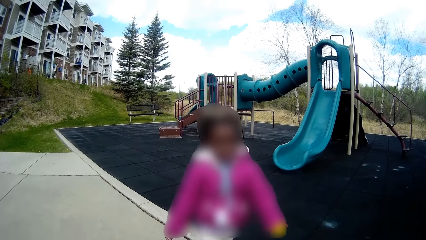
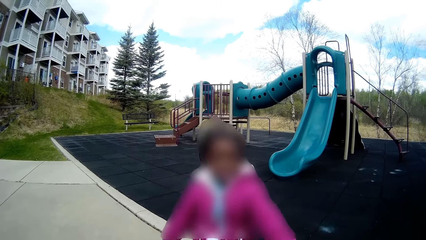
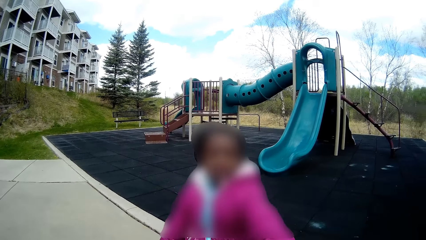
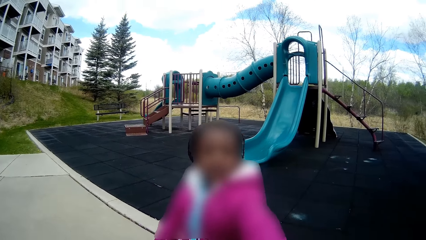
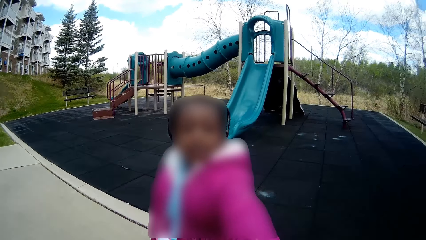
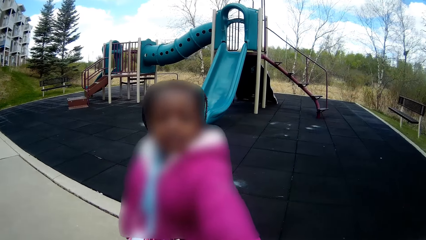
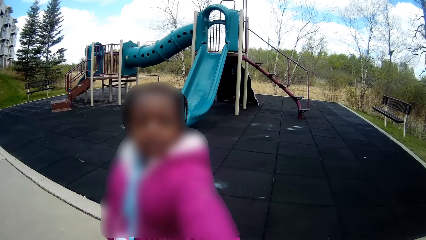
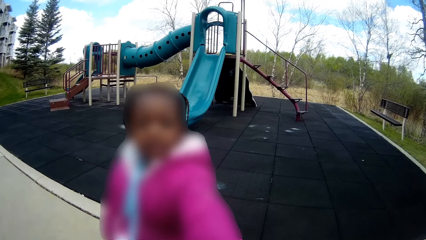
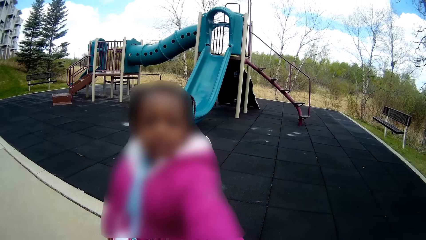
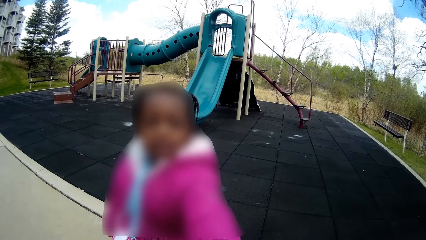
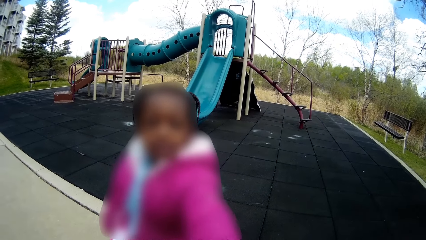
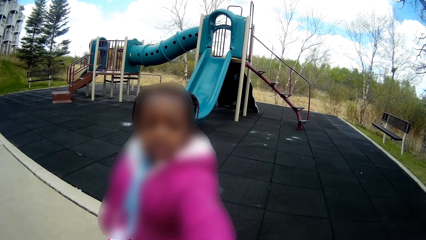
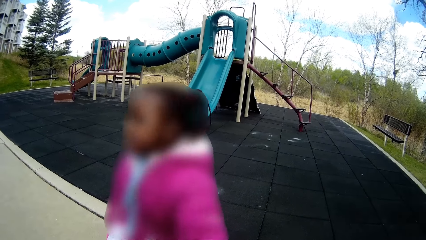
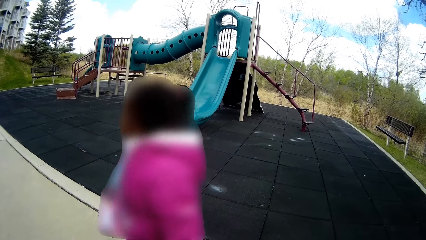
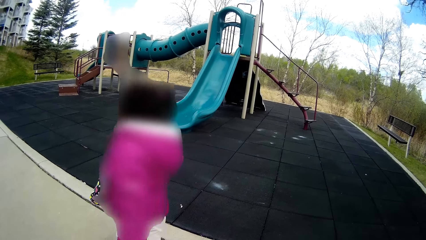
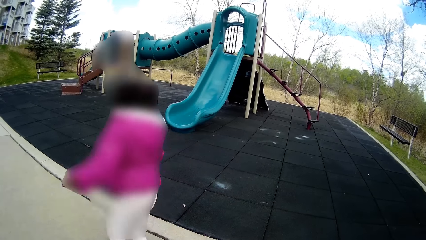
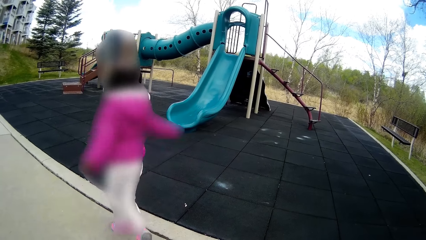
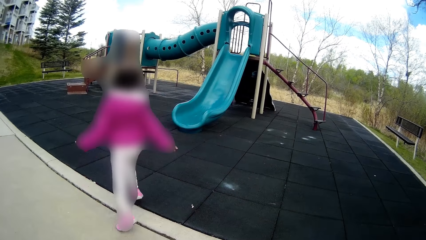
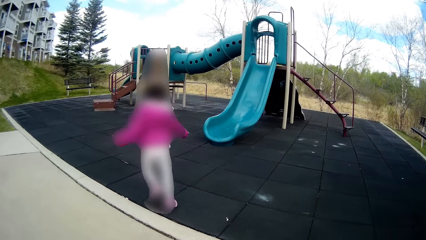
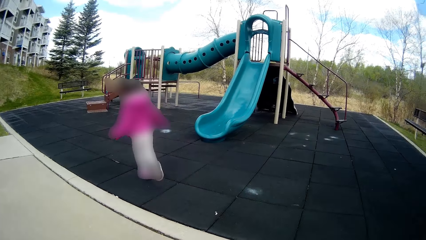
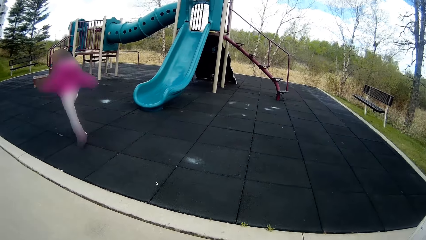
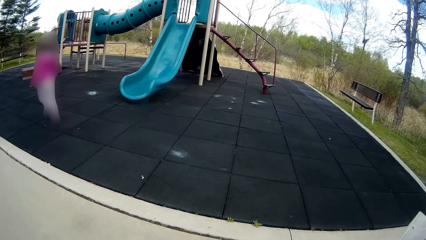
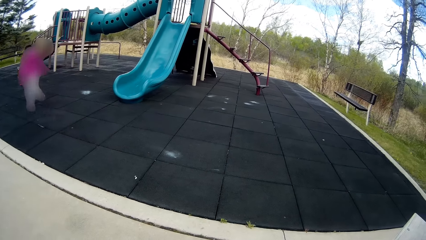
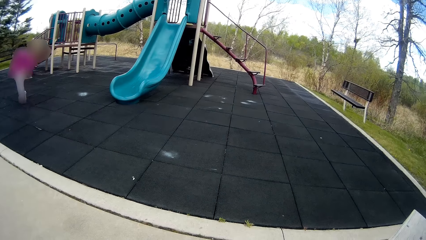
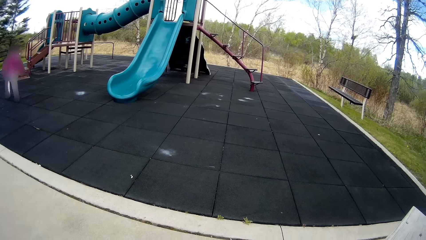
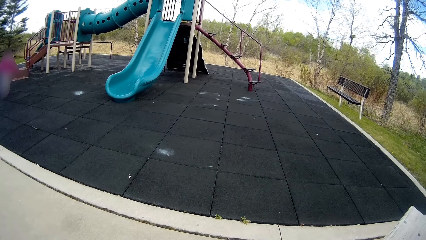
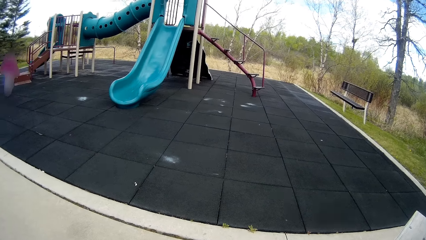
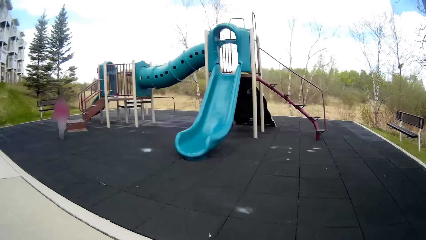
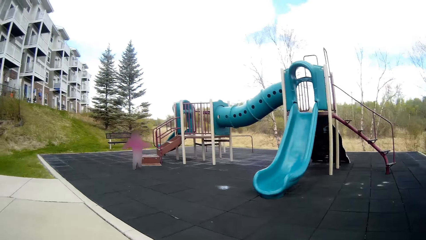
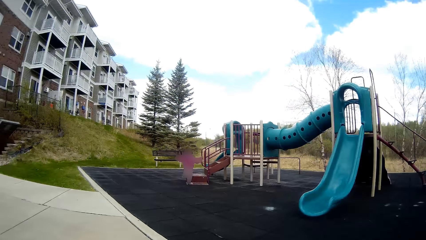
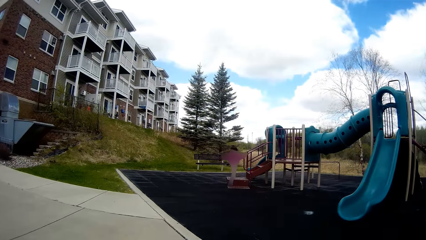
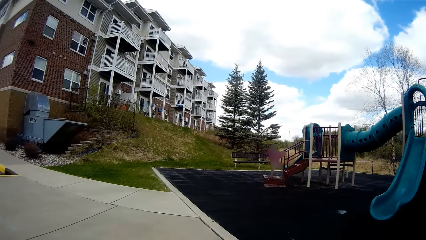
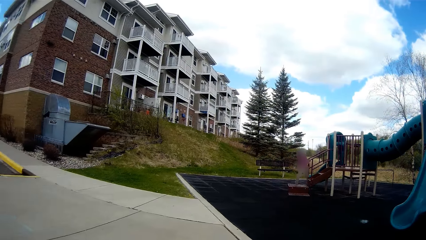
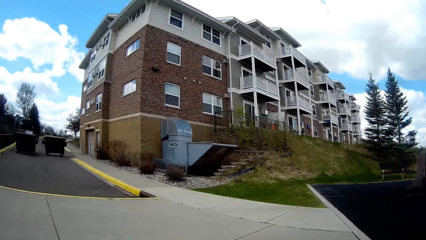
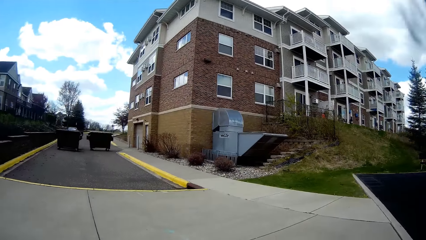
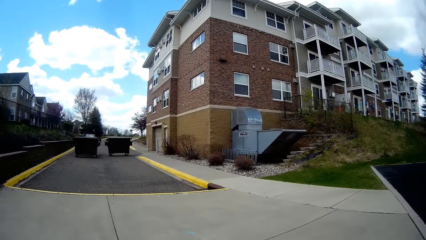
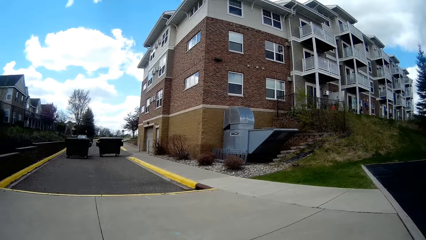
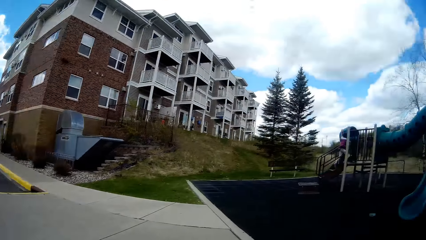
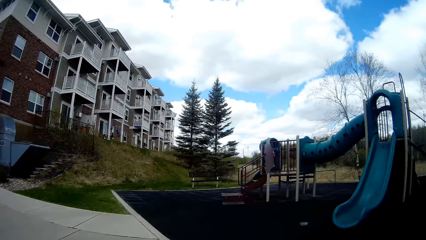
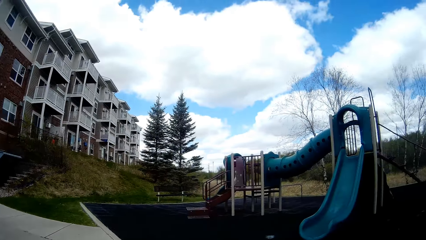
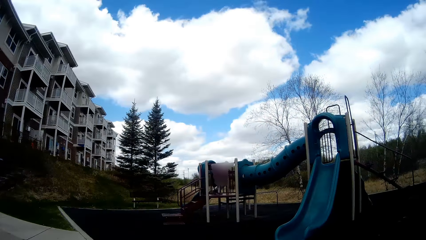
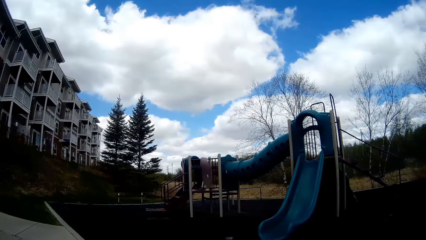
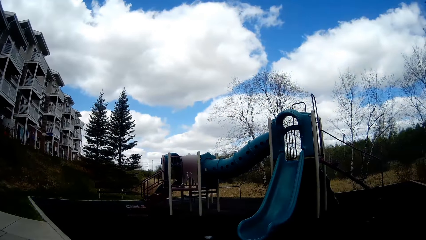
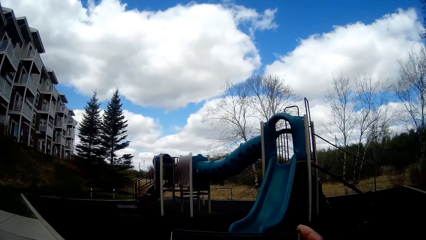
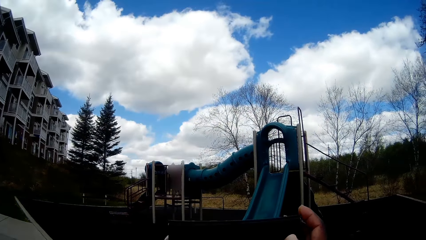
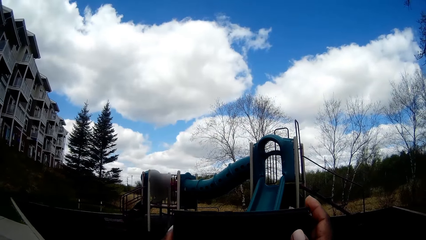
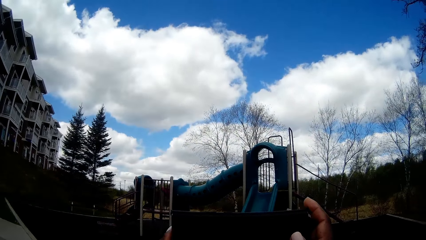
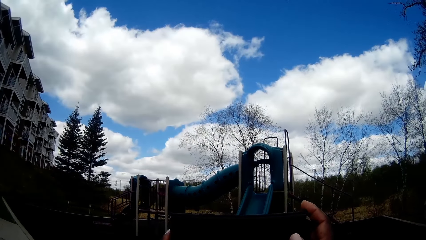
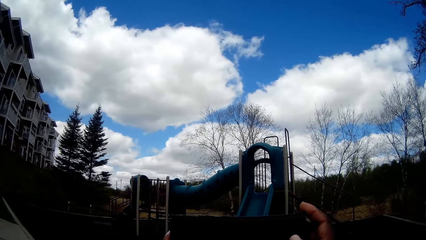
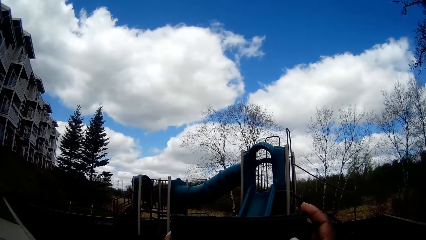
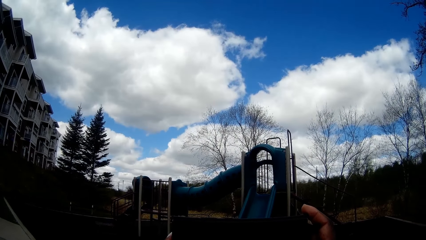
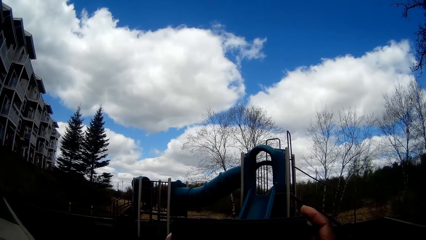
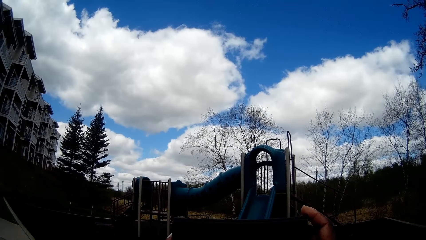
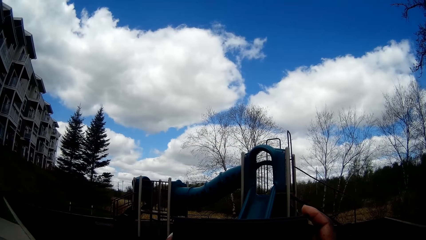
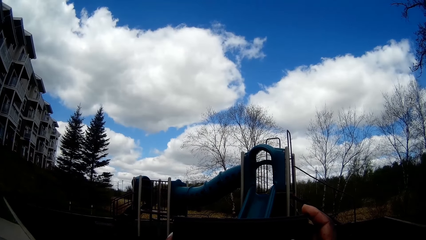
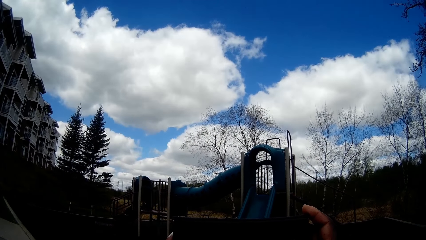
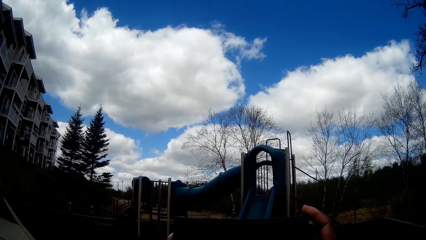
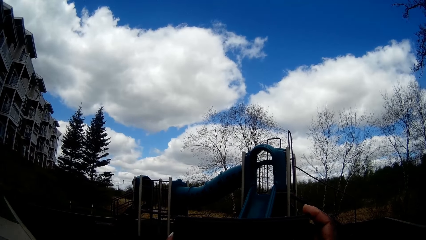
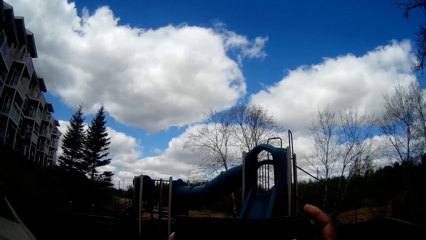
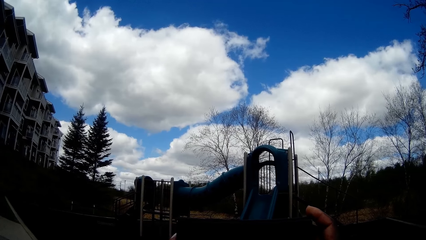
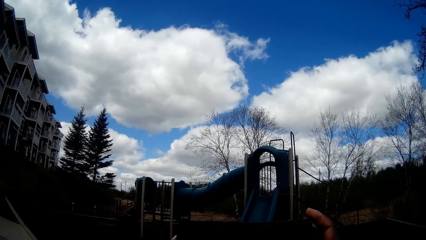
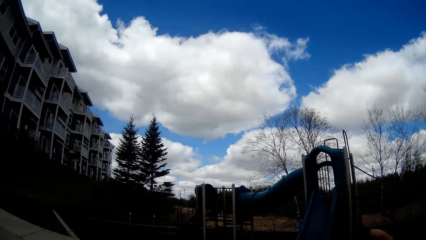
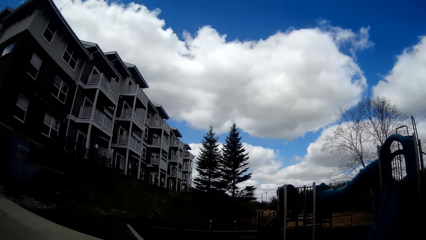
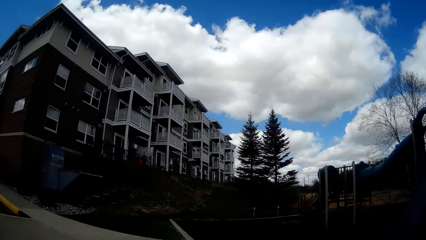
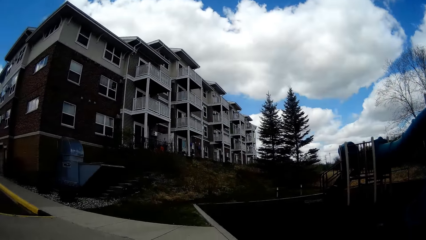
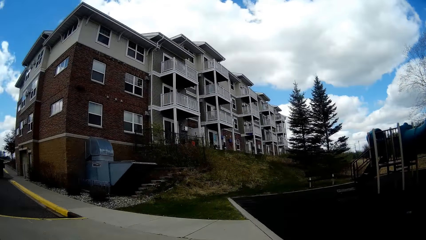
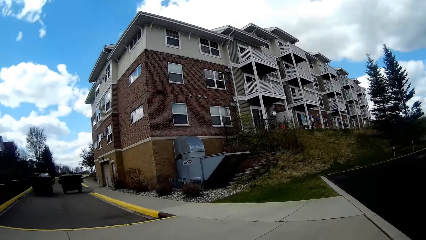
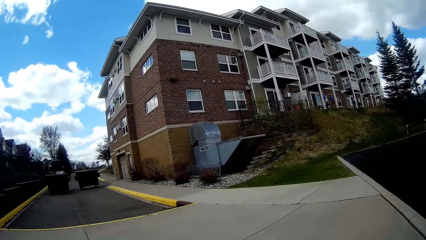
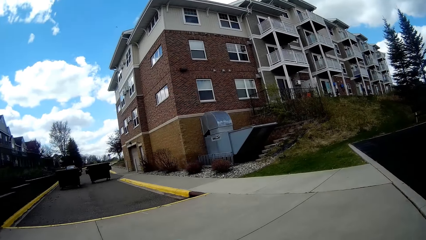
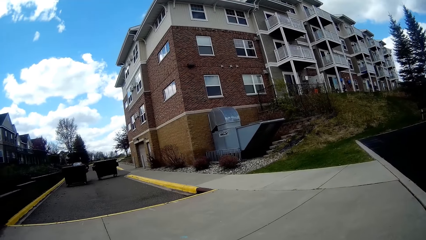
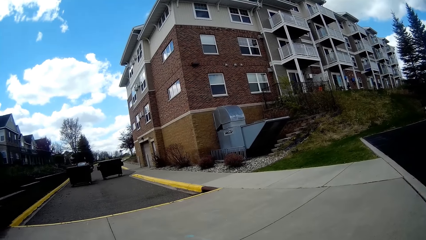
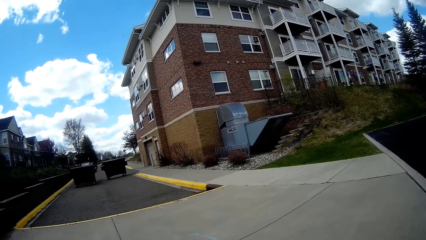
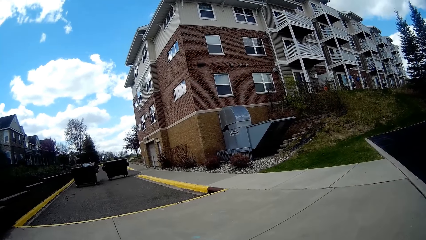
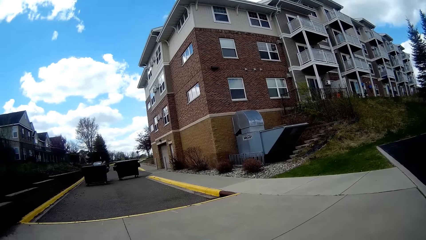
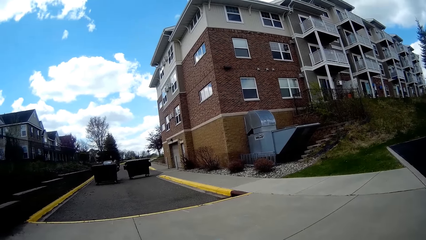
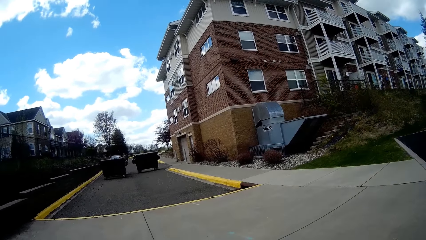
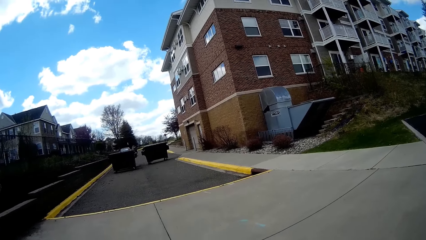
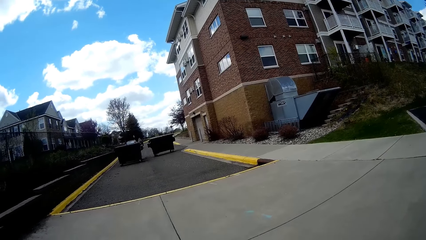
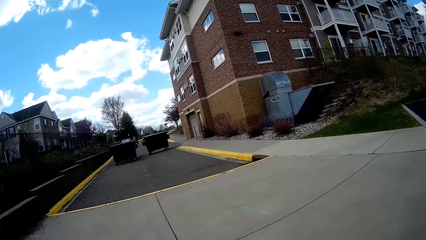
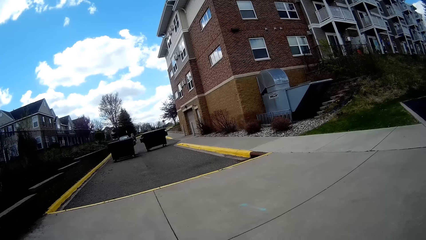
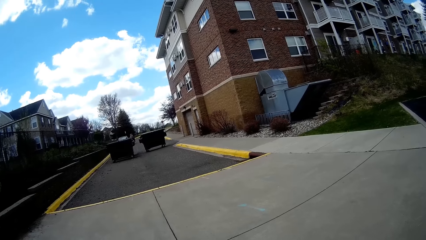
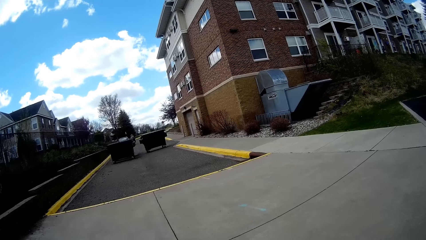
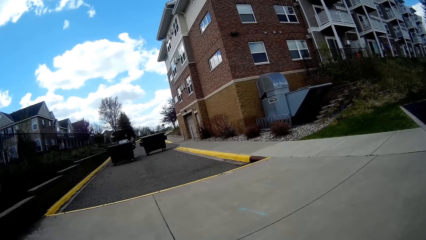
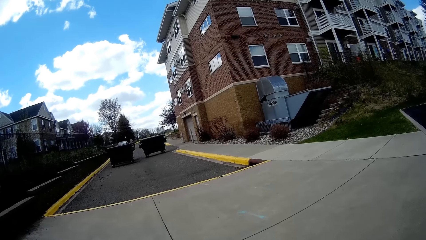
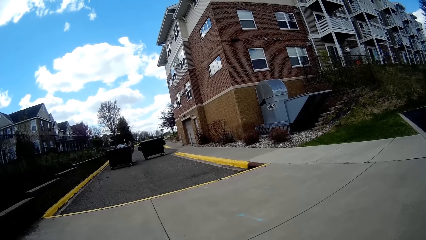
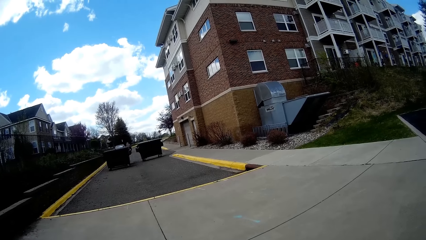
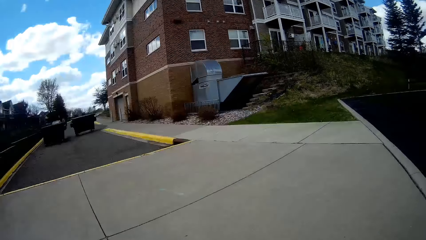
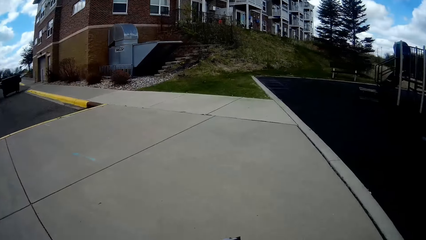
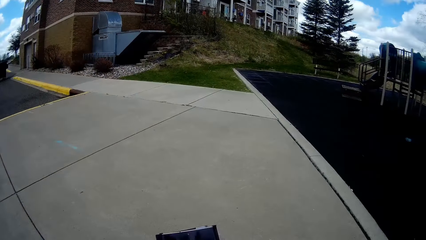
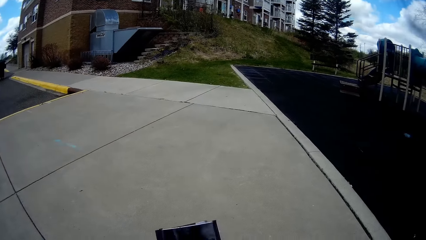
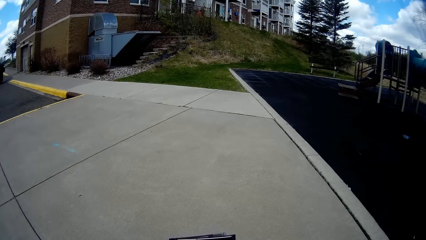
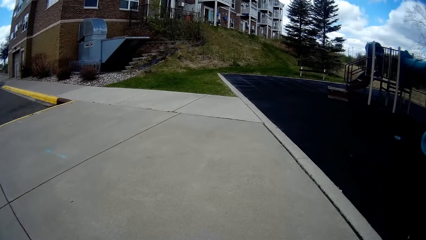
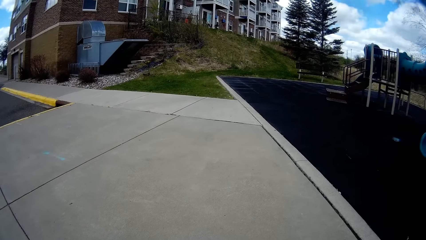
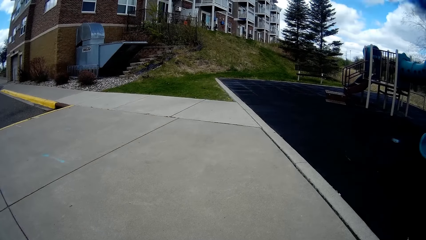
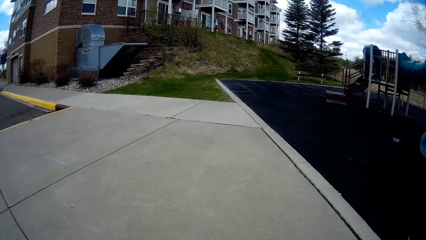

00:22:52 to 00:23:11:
A girl gives the camera wearer a dandelion with her left hand. The camera wearer speaks to the girl. The girl runs to the playground. The camera wearer looks around the playground. She takes a picture of the girl with a phone in her right hand. She uses the phone. She looks around the compound.
